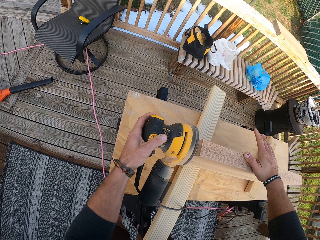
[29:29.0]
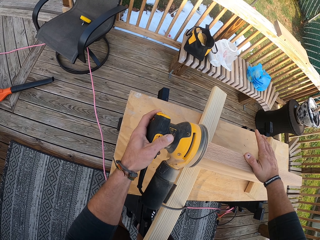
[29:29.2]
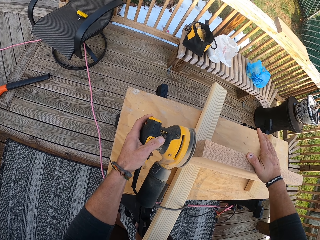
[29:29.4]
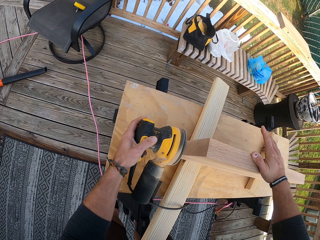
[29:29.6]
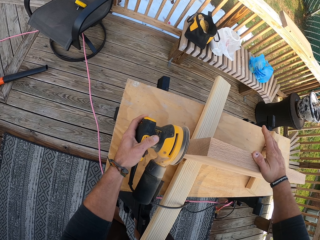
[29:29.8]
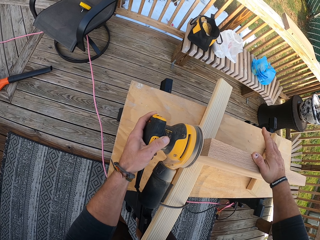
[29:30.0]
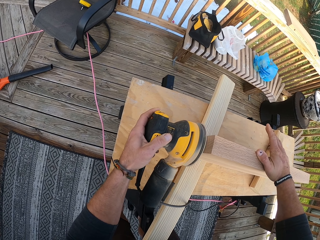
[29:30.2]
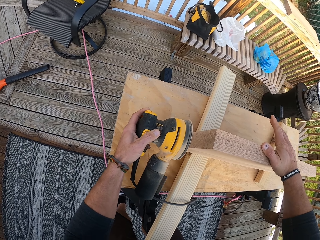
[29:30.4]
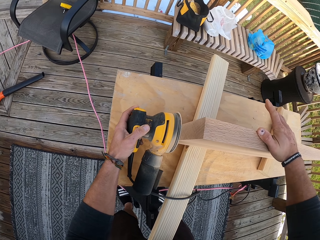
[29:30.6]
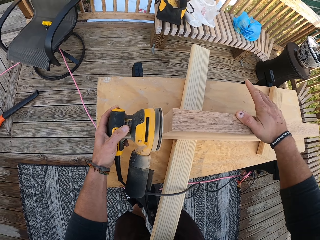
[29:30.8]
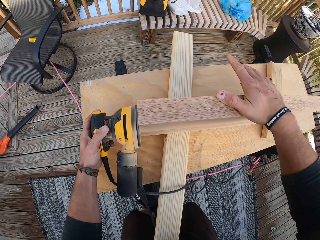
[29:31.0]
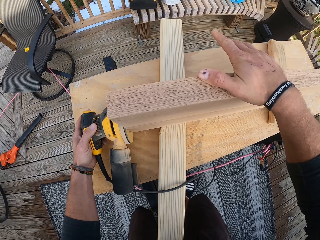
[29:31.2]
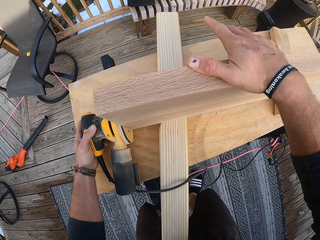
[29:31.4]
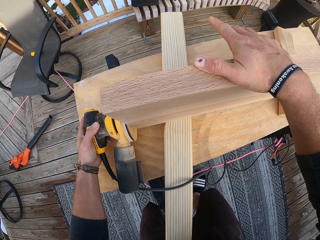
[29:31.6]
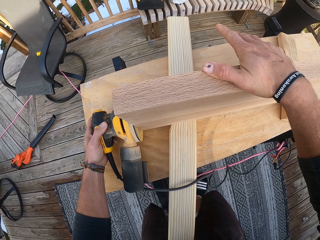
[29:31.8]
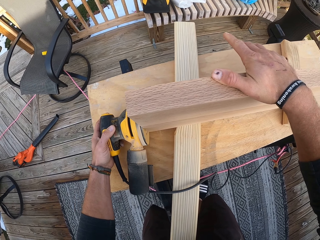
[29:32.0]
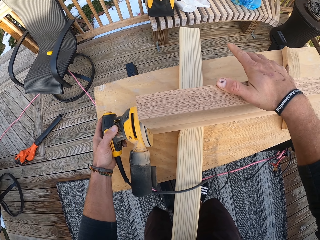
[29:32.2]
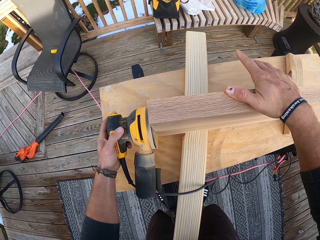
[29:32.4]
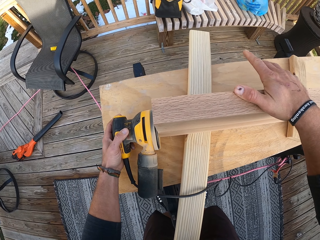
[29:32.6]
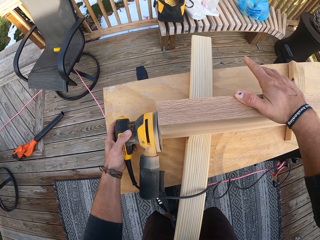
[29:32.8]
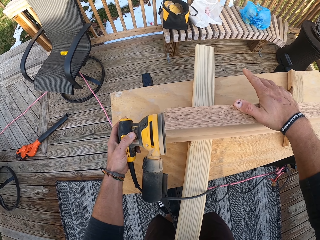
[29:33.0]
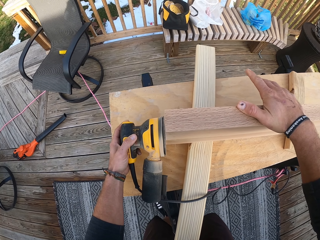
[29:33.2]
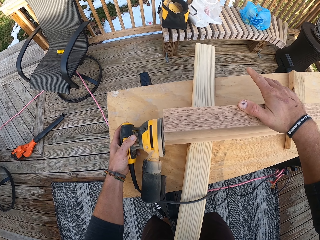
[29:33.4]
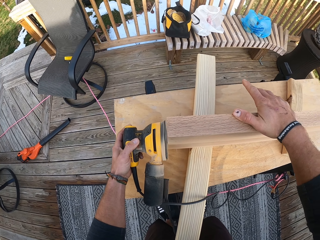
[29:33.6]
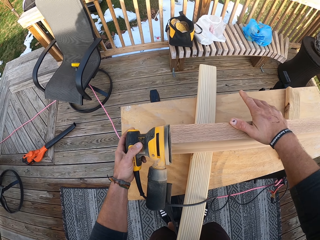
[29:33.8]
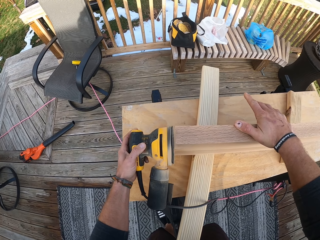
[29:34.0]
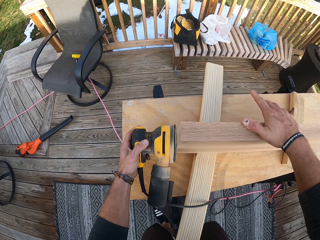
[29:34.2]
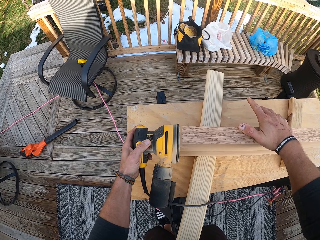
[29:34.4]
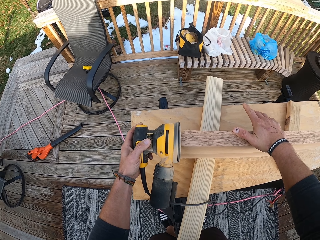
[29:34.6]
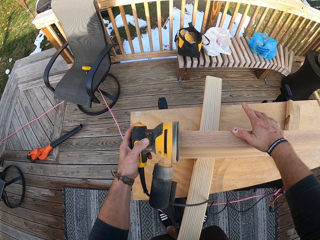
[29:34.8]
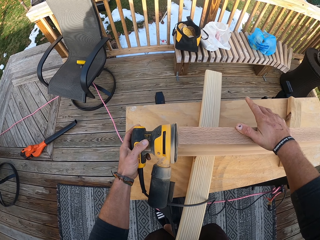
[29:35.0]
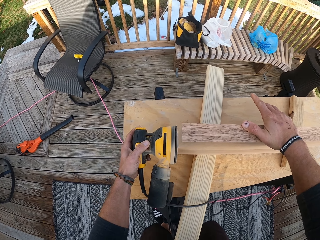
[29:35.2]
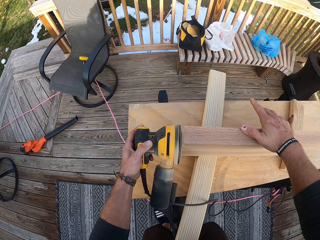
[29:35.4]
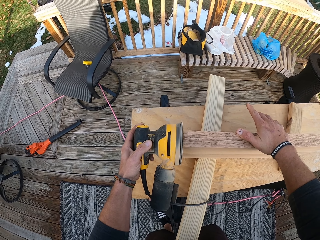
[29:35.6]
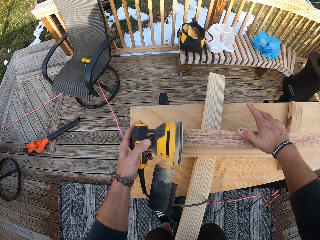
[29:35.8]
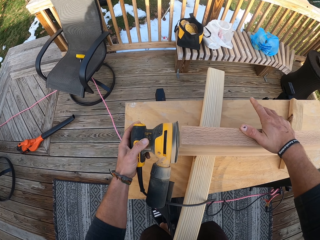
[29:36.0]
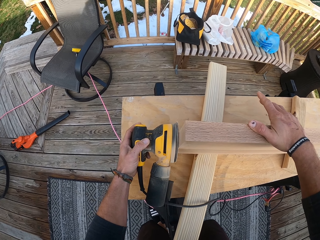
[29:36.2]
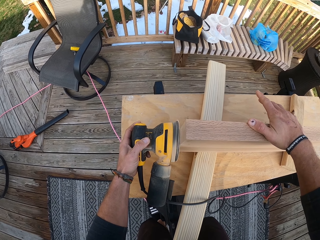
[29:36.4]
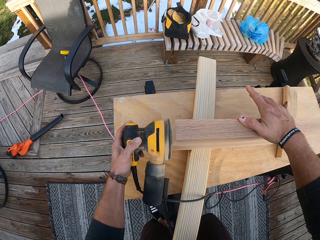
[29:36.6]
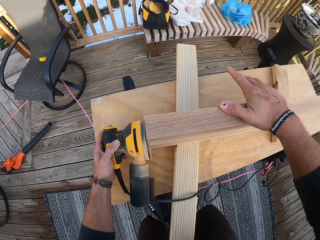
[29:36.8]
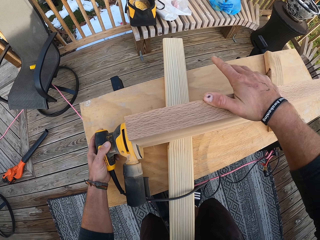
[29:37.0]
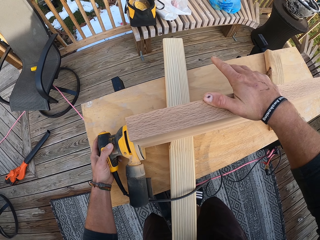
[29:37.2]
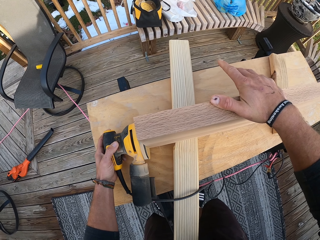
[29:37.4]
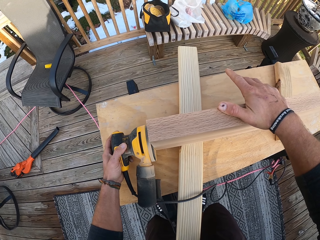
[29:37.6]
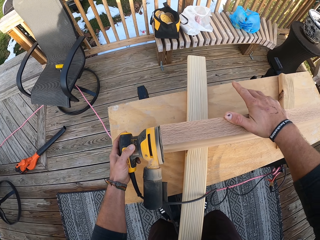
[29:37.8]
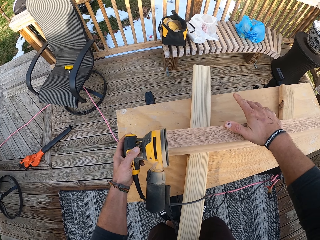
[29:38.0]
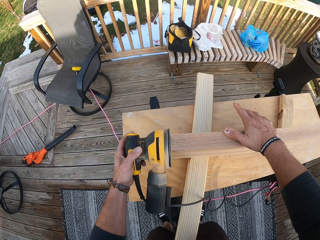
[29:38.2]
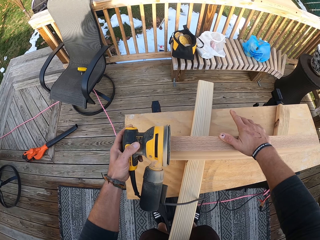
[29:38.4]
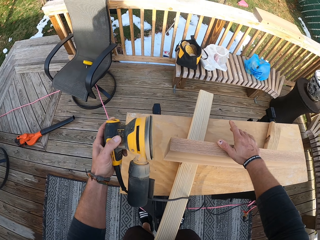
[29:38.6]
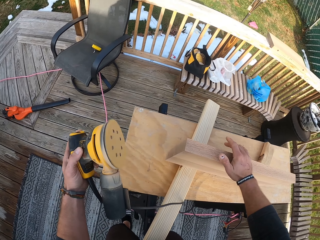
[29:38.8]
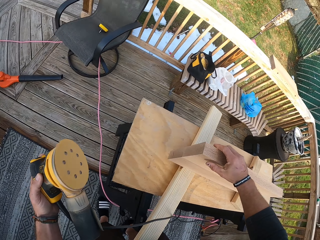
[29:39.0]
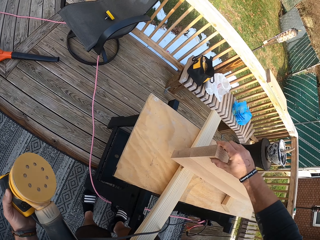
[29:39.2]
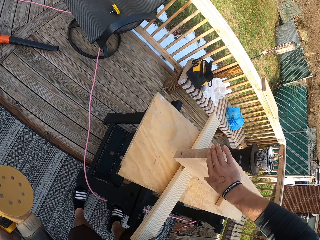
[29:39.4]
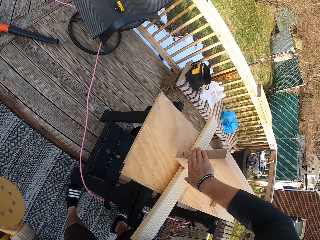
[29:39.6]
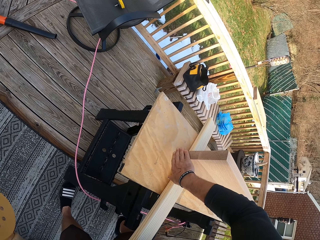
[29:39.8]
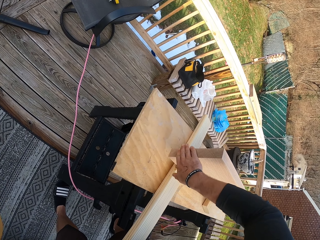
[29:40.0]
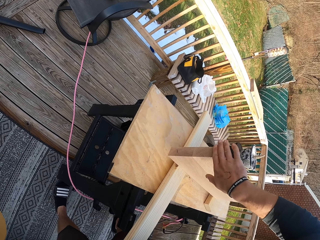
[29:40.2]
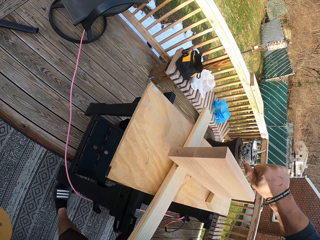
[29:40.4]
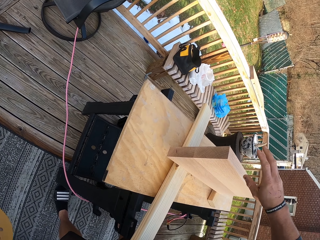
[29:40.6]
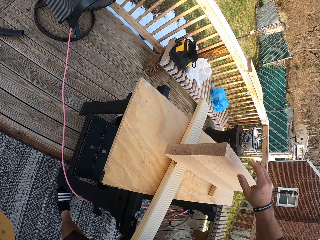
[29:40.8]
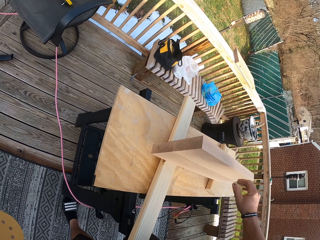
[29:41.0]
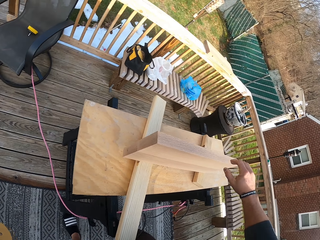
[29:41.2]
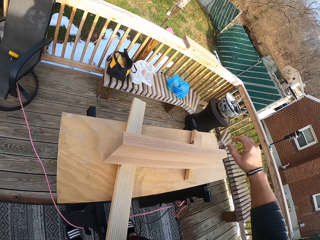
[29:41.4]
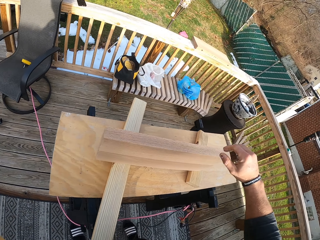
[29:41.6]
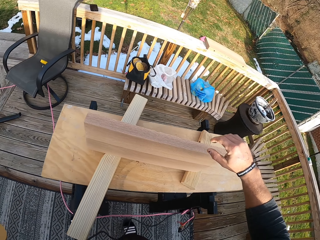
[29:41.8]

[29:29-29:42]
The camera wearer removes the machine from the wood. He slides his right hand along the wooden piece. He wipes the wood with his hand.

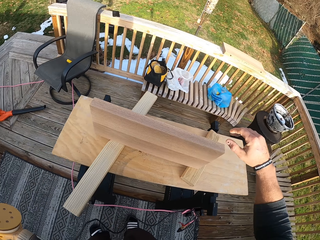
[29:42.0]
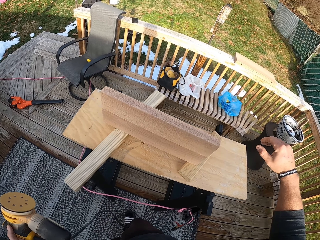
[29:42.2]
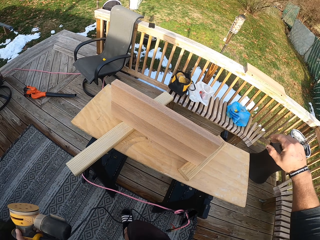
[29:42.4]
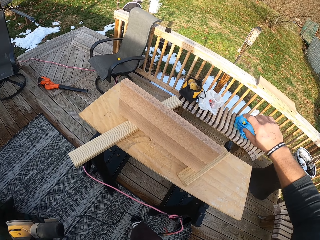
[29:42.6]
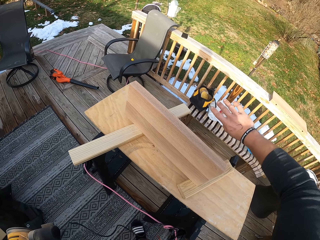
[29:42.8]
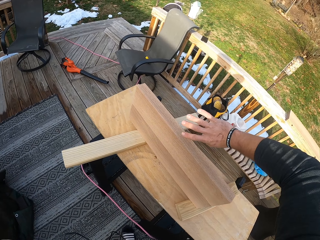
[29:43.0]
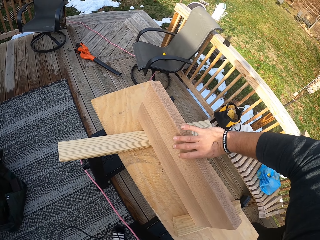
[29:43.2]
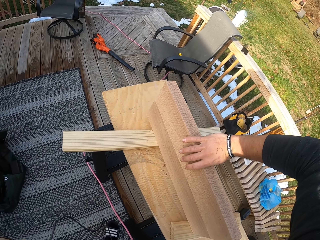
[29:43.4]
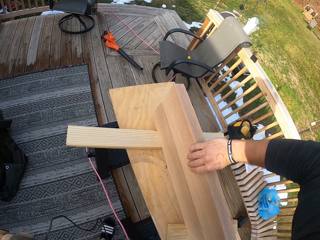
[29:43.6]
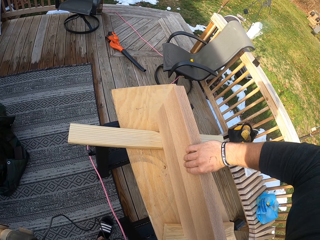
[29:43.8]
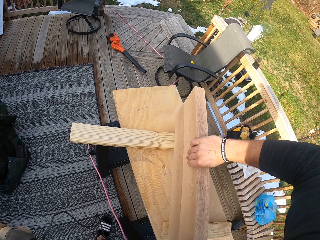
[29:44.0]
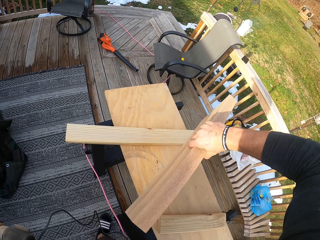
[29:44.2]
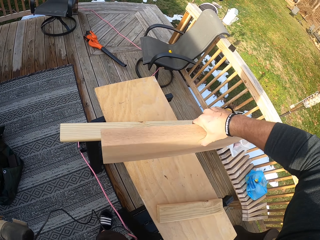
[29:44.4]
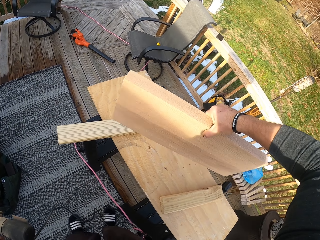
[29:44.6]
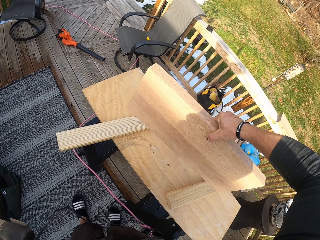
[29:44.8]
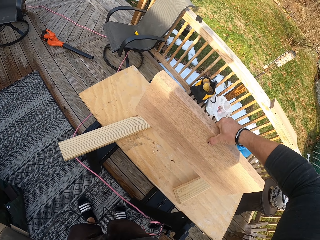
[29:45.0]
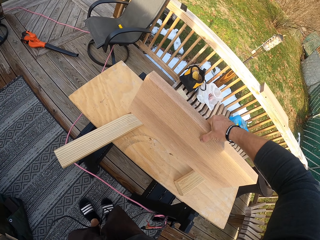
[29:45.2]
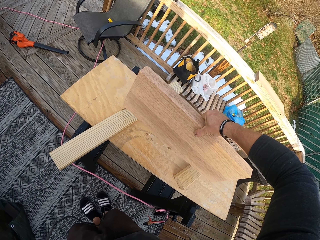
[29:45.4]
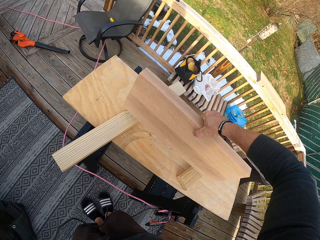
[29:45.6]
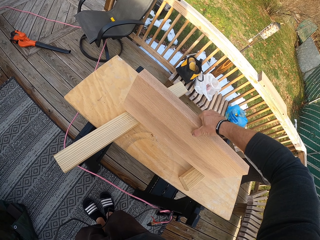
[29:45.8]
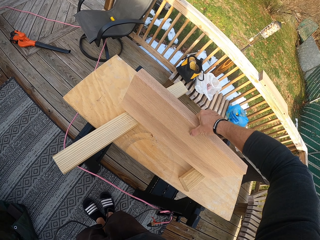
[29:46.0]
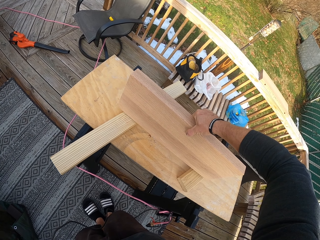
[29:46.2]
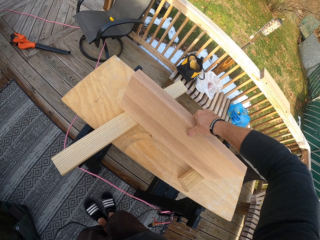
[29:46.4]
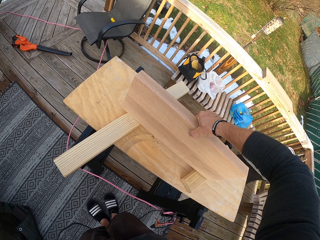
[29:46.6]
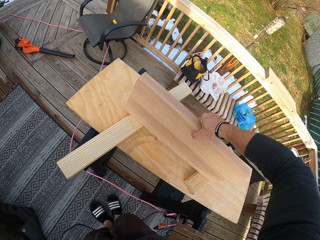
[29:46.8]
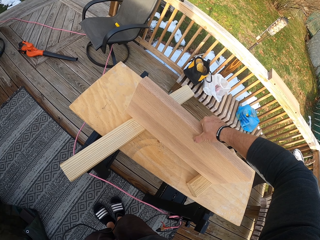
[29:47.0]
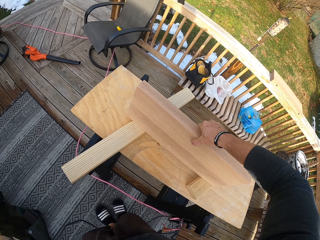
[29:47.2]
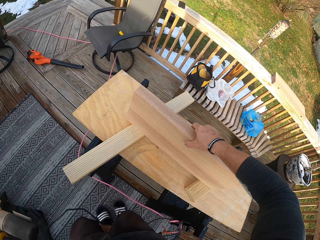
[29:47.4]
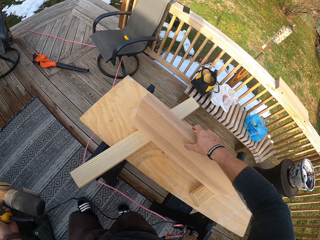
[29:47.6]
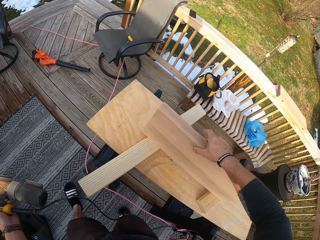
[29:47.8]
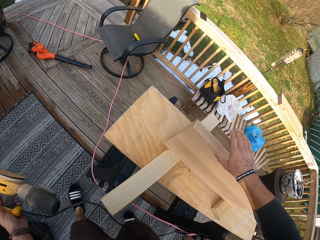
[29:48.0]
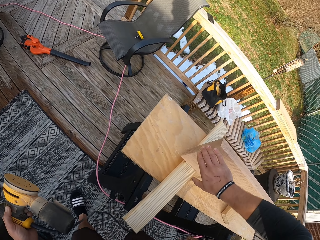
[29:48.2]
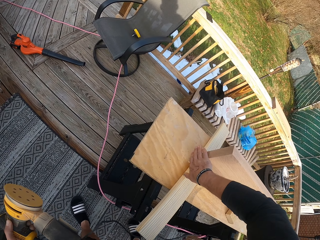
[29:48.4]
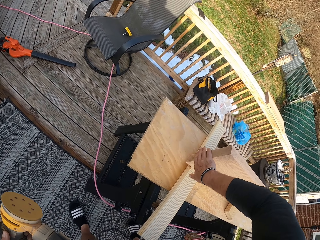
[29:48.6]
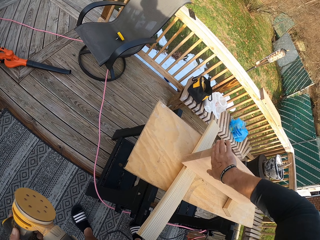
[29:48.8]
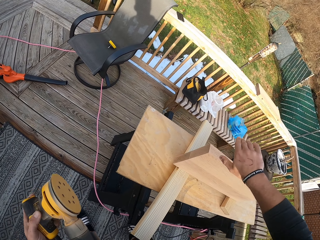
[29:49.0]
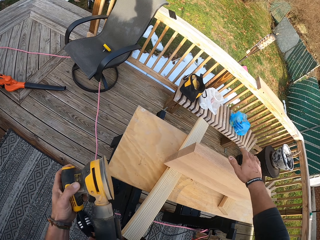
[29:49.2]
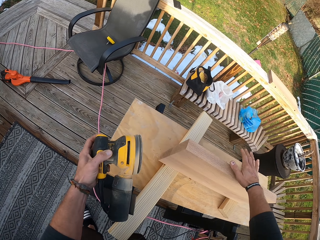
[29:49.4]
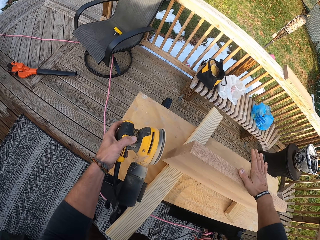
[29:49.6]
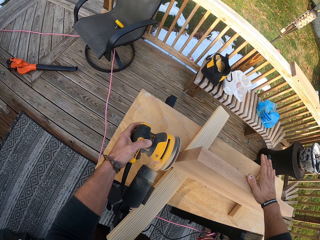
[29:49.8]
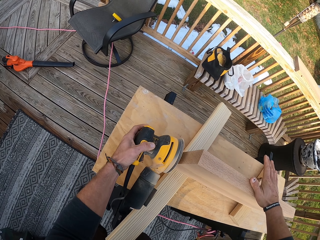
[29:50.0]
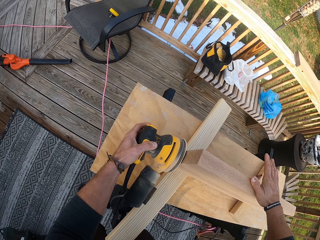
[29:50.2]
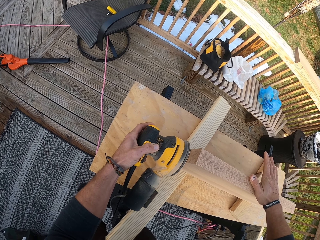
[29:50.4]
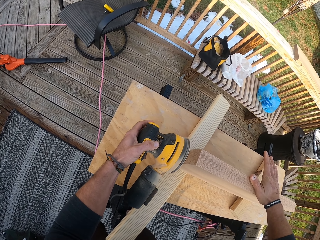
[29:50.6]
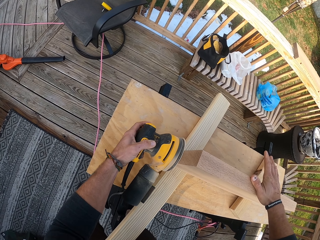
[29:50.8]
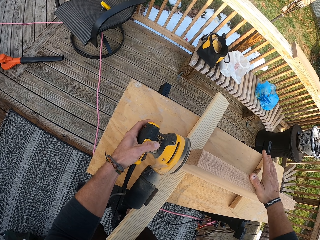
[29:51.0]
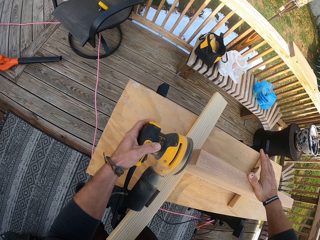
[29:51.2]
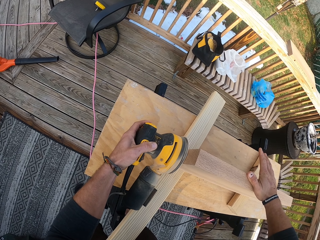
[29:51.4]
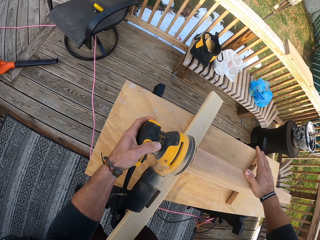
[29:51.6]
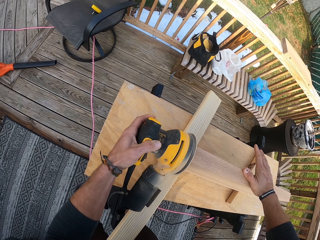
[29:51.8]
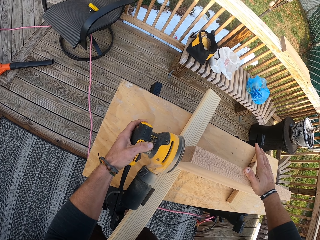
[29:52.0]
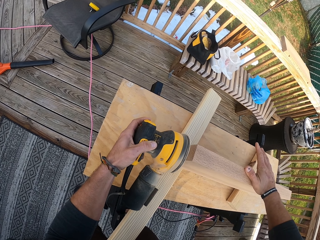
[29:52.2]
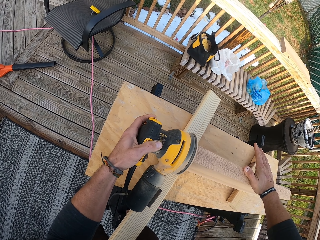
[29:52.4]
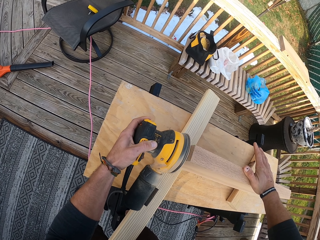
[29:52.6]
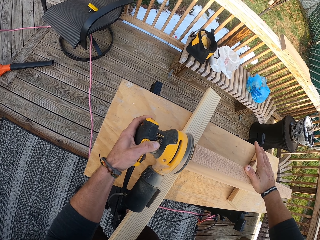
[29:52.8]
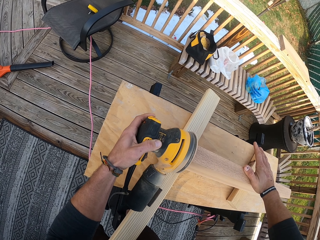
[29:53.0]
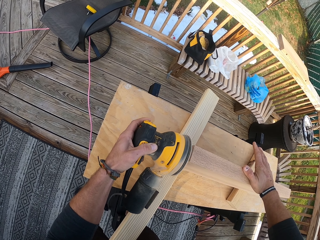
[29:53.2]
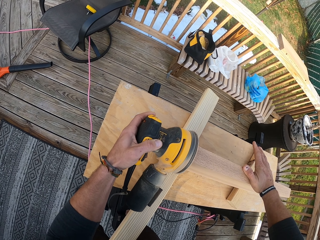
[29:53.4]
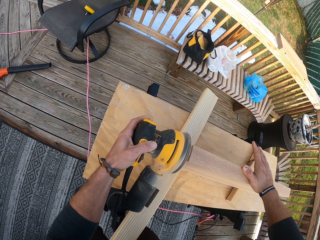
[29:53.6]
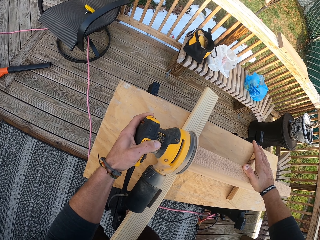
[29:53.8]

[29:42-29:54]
The camera wearer flips the wooden piece with his right hand. He drops the wooden piece on the workbench with his right hand. He slides his right hand on the wooden piece. He places his right hand on the wooden piece. He polishes the edge of the wooden piece with the polisher in his left hand.
